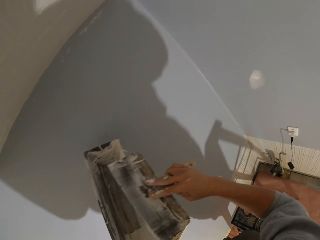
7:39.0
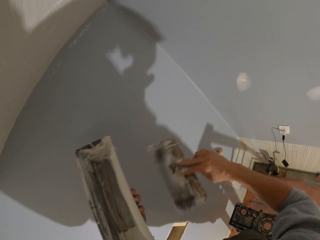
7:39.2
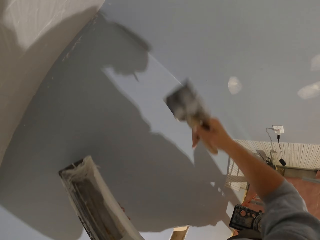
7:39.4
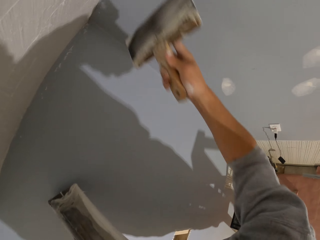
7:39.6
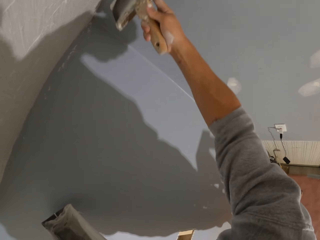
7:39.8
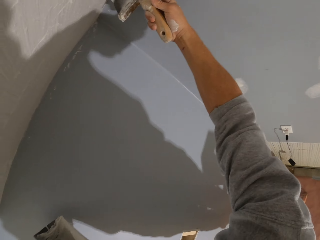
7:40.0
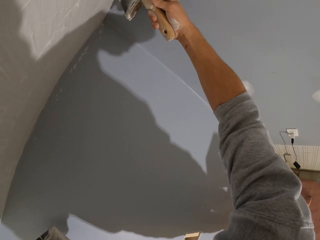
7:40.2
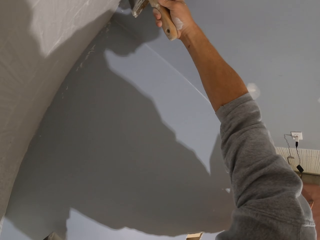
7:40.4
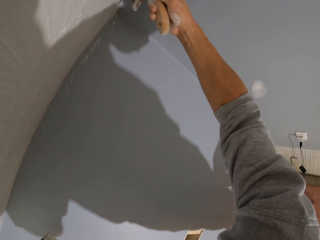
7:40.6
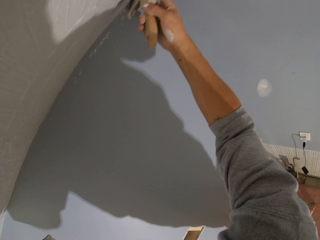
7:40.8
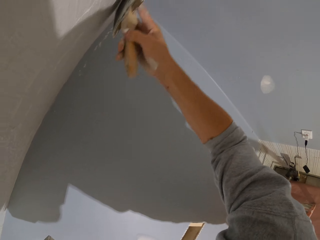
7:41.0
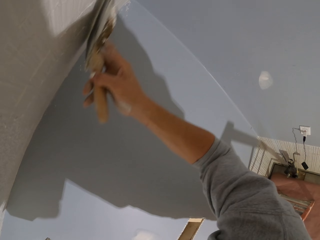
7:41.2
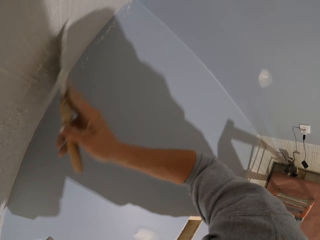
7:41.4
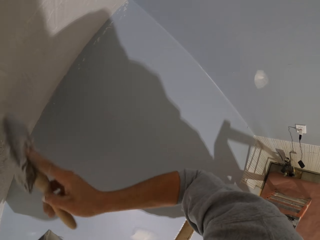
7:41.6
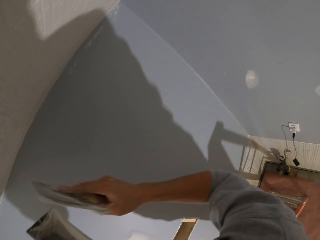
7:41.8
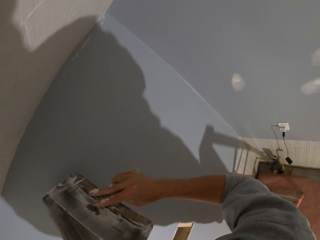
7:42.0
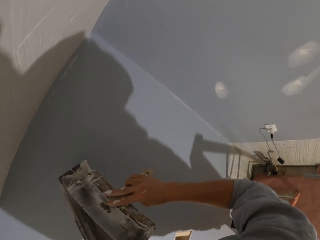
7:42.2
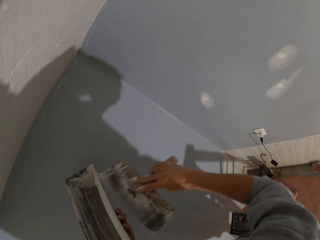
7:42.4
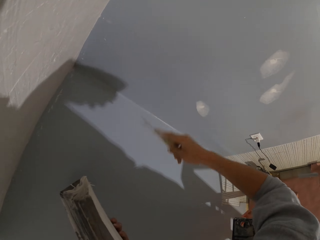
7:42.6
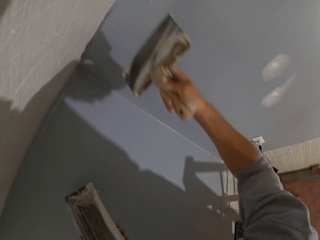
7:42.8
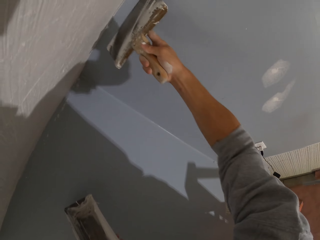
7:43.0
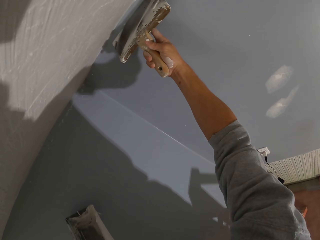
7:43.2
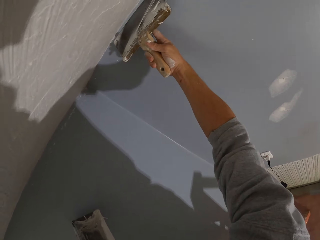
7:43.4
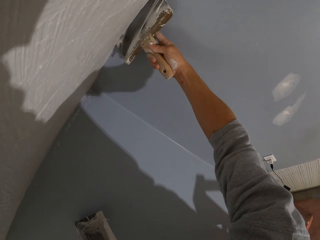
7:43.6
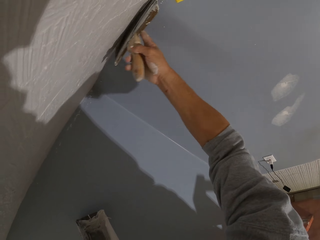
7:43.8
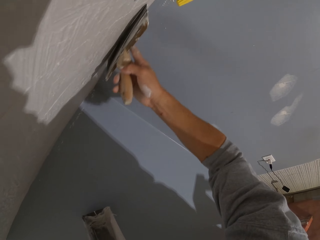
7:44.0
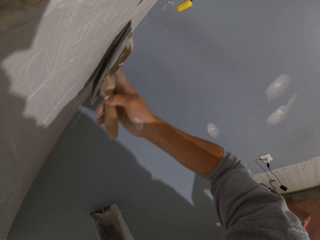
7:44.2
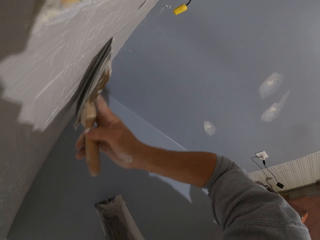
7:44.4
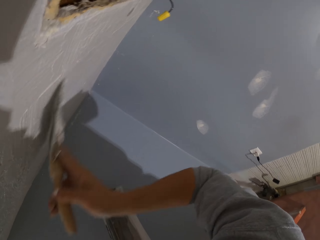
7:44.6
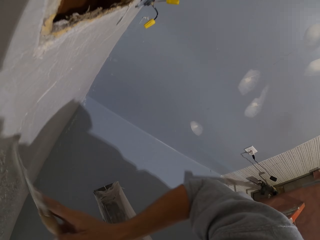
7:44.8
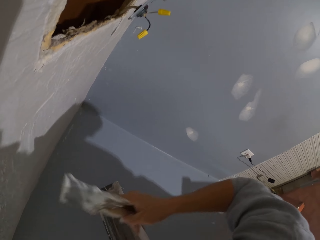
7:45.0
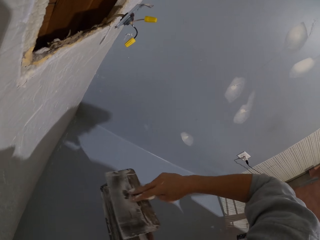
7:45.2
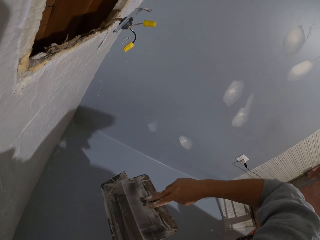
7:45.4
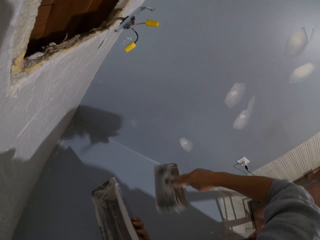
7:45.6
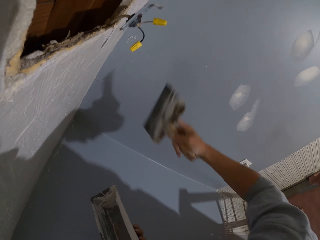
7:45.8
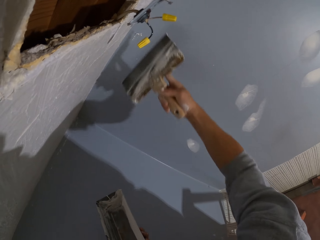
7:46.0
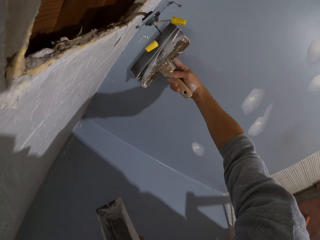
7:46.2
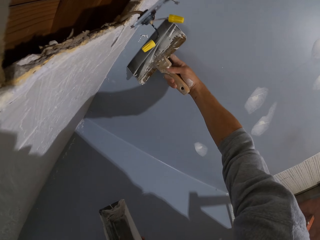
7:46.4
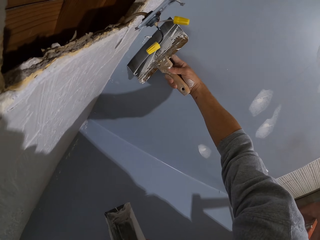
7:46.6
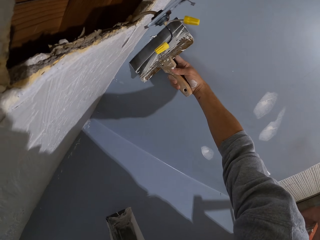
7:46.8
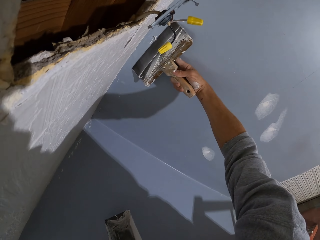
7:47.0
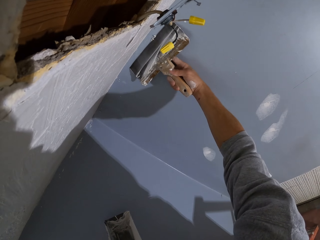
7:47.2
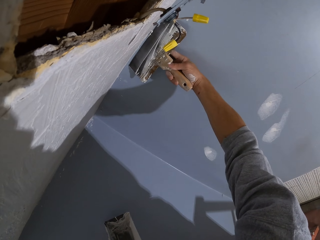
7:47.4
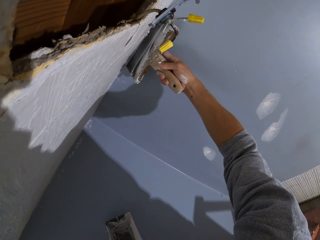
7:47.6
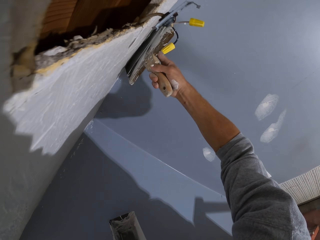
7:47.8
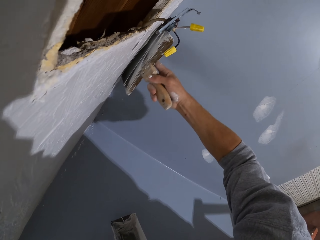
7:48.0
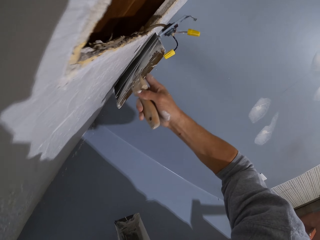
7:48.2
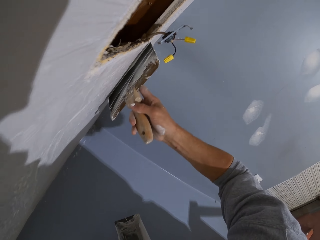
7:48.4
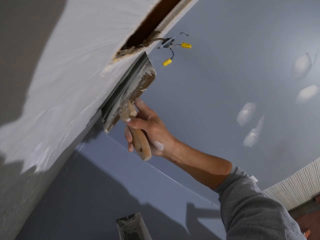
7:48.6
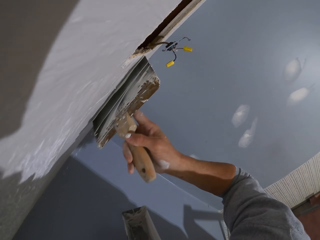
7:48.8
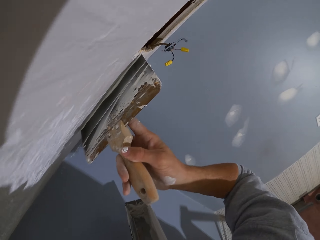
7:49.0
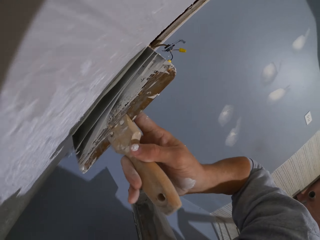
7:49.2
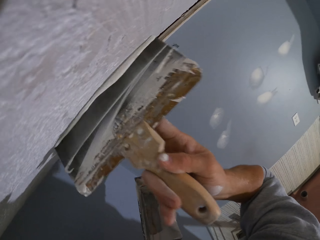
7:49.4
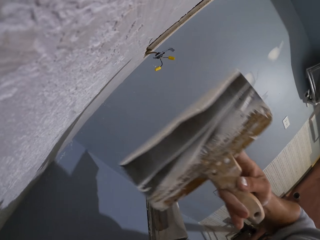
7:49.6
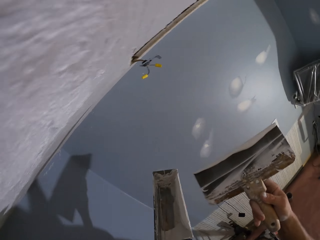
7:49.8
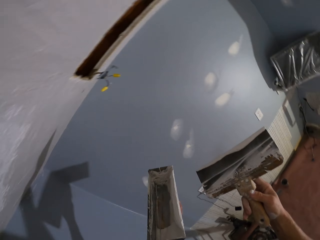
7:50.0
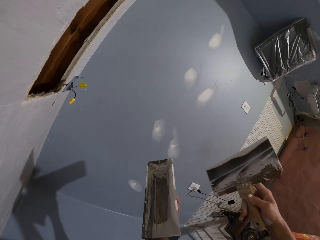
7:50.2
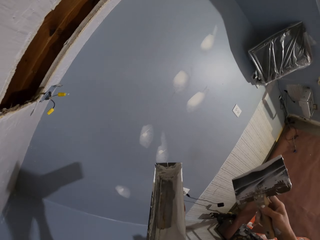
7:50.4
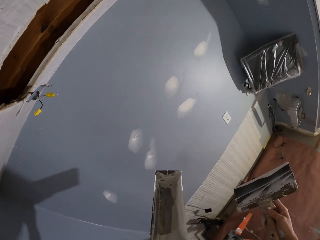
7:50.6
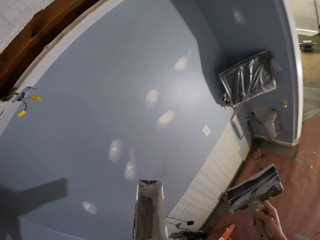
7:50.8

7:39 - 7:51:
The camera wearer picks the paint from the paint can. They reduce the plastering wall paint from the tool. They apply the paint on the wall. They plaster the ceiling horizontally. They reduce the plastering wall paint from the tool. They plaster the ceiling horizontally. They reduce the plastering wall paint from the tool. They remove part of the plastering wall paint from the wall. They plaster the ceiling horizontally.

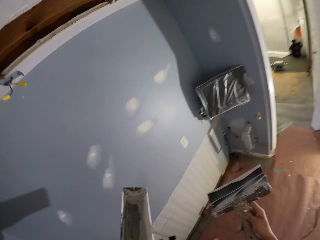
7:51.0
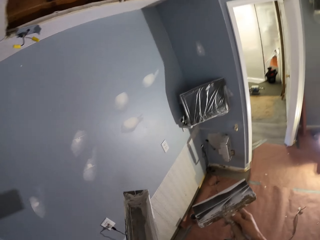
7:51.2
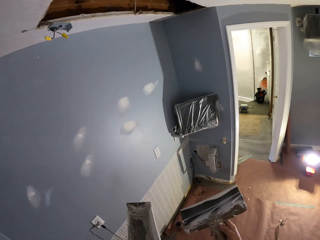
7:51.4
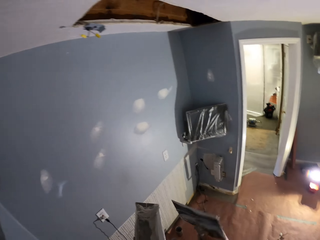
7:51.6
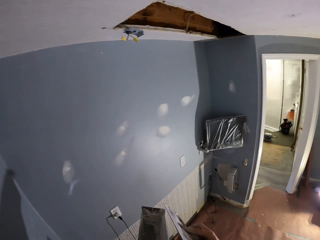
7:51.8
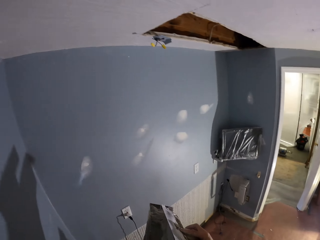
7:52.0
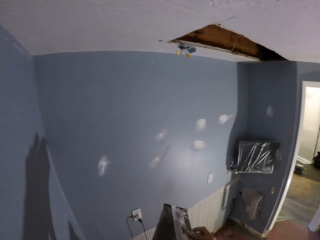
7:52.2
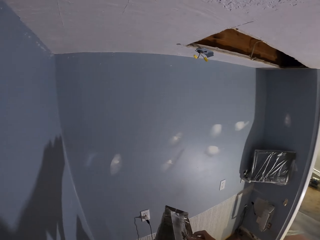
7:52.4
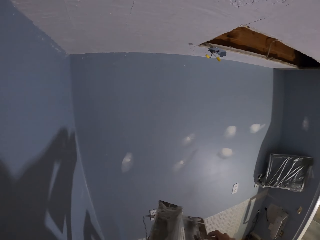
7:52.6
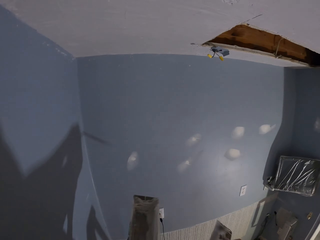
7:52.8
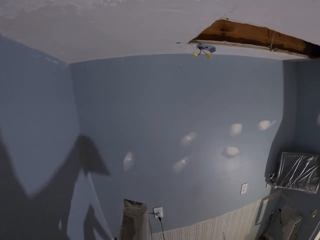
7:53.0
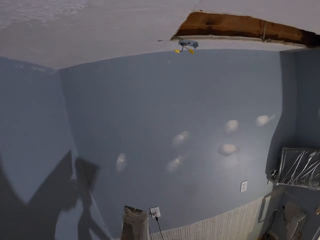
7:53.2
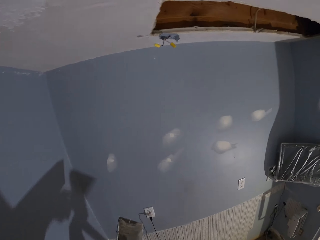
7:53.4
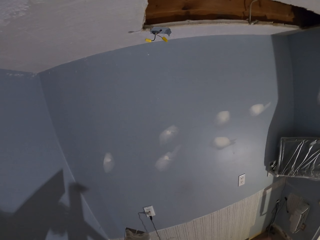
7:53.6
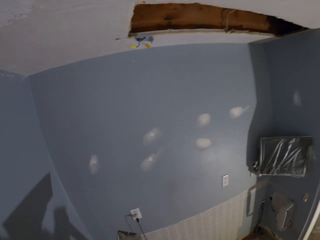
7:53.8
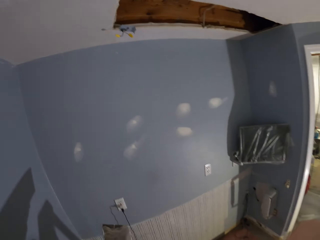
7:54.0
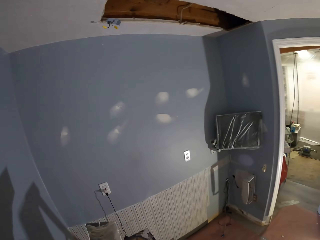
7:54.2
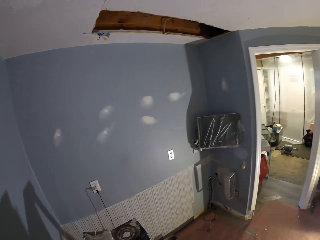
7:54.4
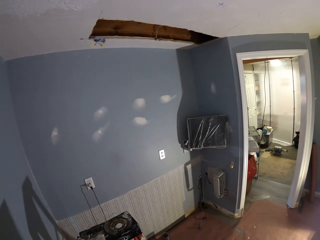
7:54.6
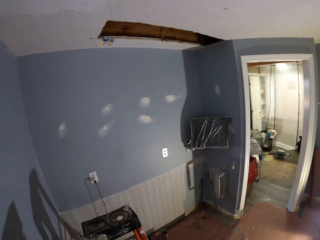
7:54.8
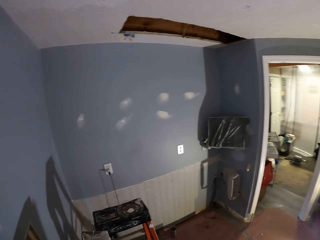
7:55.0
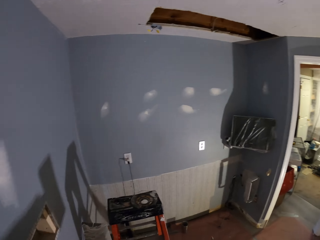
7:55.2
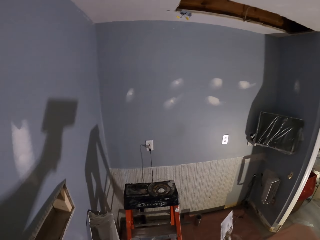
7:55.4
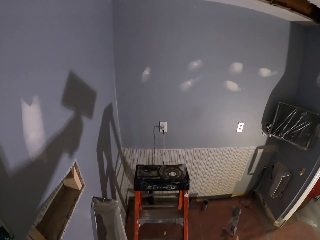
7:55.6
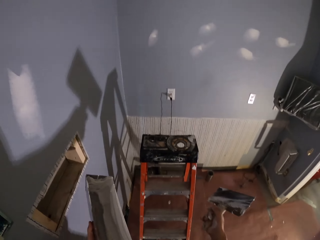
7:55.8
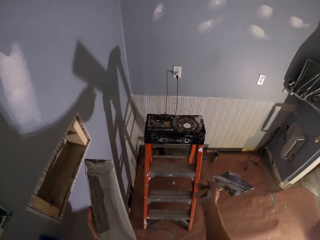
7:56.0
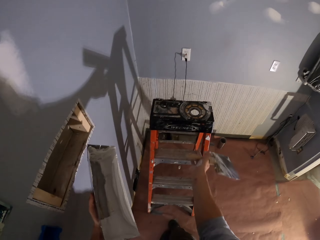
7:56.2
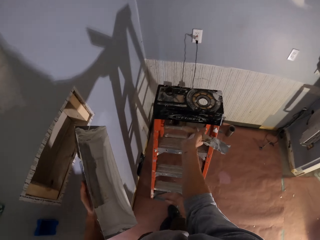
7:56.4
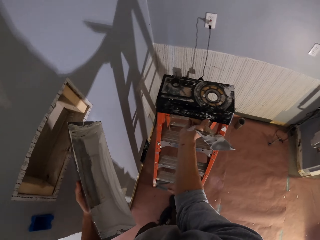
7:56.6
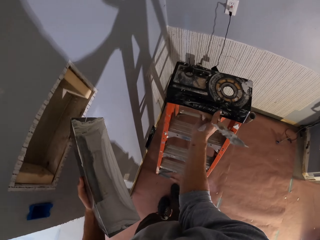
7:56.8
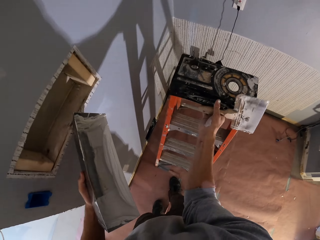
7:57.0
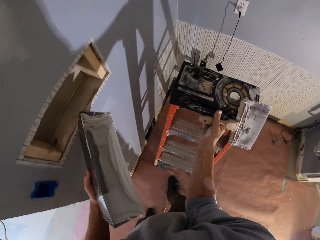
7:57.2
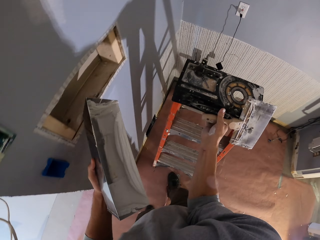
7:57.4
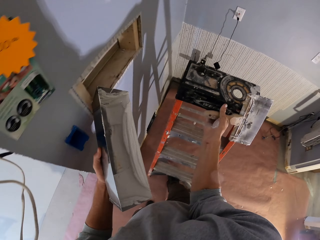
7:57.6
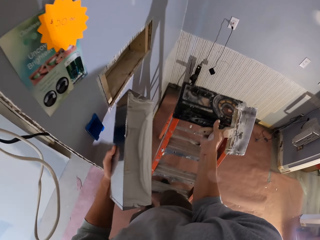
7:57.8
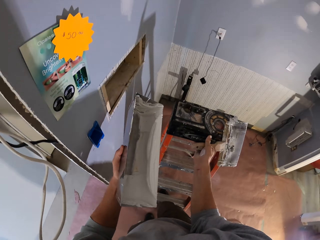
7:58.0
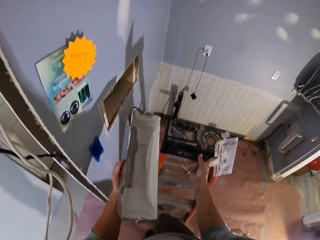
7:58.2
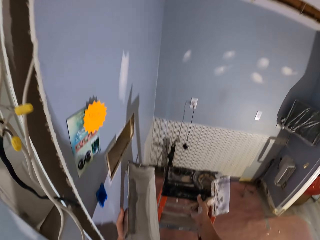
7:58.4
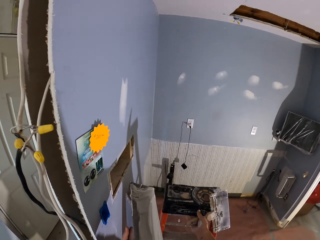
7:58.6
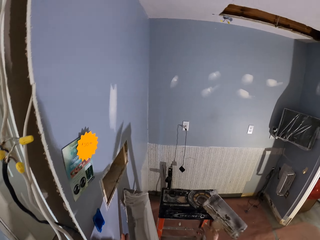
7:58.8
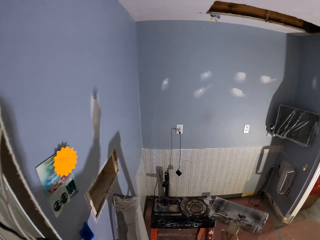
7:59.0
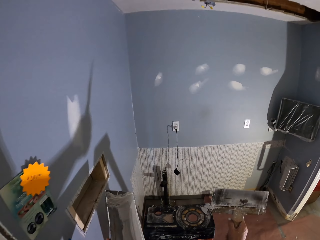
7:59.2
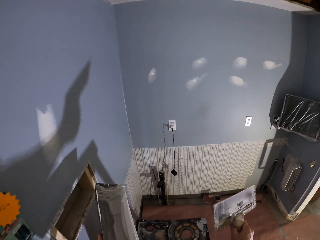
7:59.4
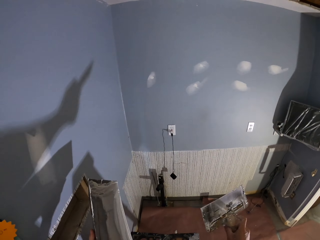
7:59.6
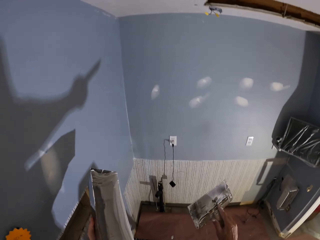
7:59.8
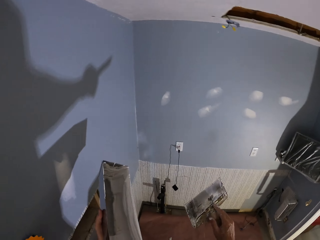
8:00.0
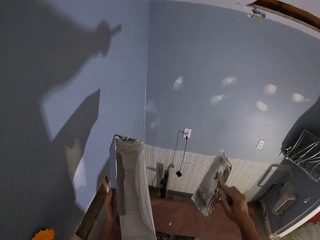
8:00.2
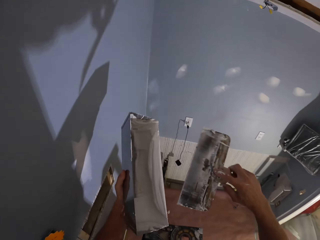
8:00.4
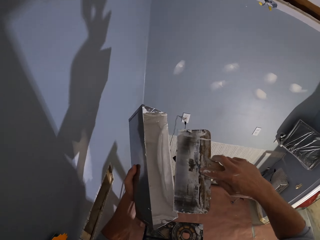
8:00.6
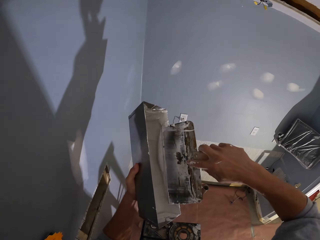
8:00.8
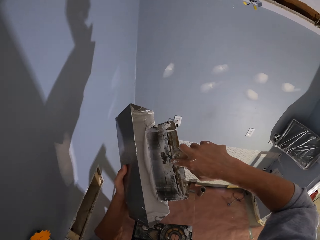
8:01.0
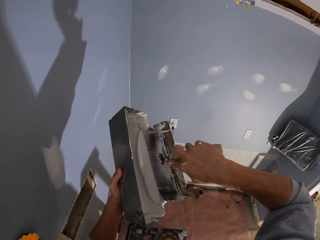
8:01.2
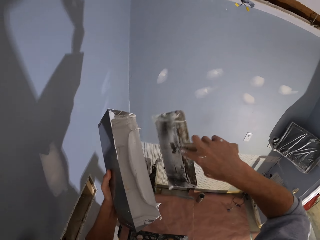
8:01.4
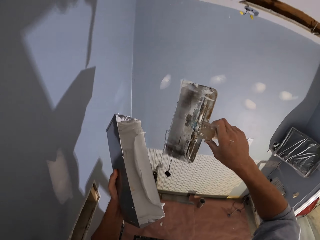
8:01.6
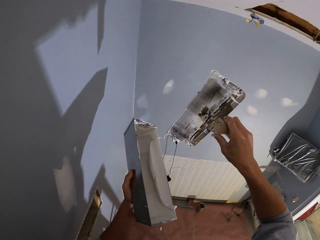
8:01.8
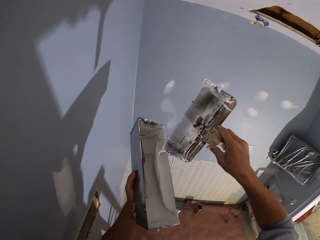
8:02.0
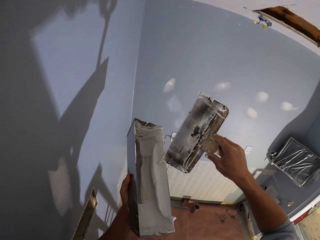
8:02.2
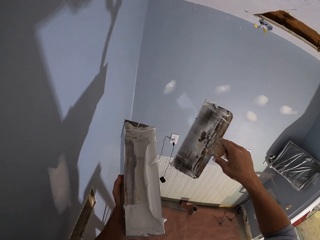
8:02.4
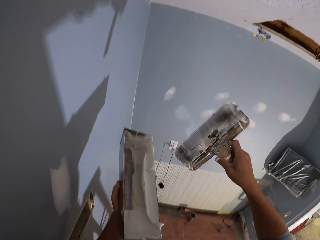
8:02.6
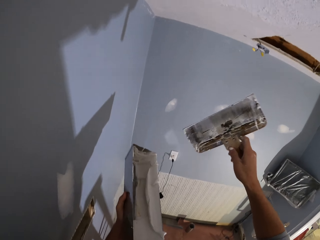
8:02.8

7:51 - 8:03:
The camera wearer reduces the plastering wall paint from the tool. They come down the ladder. They look around the room. They lift the ladder. They carry the ladder. They move back with the ladder. They climb the ladder. They pick the paint from the paint can.
